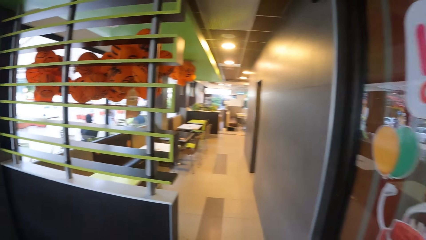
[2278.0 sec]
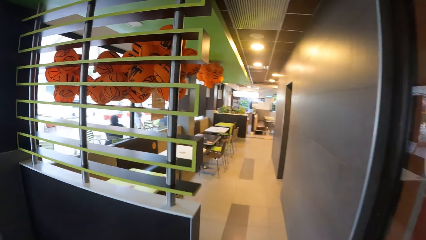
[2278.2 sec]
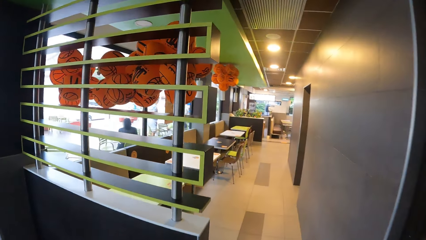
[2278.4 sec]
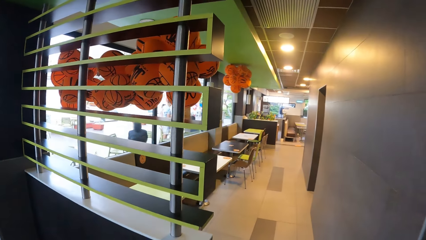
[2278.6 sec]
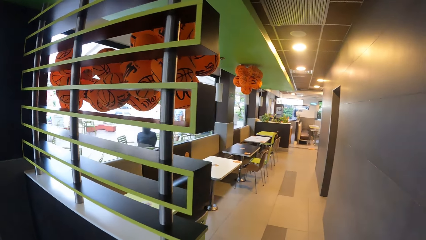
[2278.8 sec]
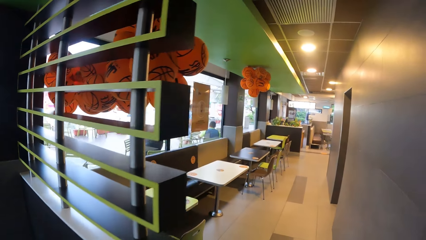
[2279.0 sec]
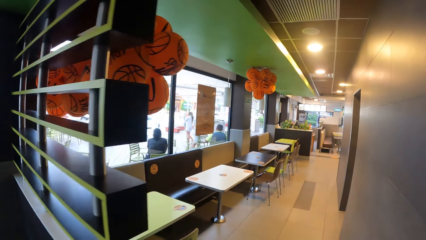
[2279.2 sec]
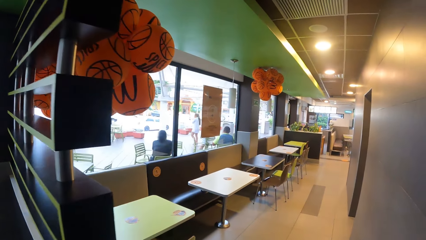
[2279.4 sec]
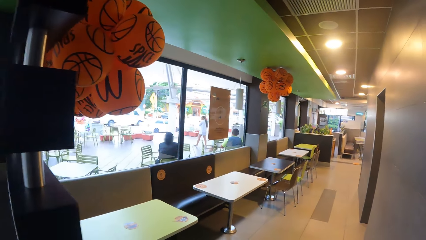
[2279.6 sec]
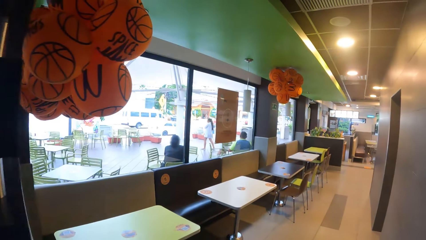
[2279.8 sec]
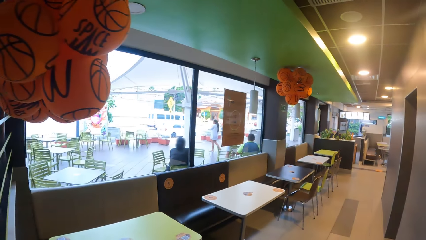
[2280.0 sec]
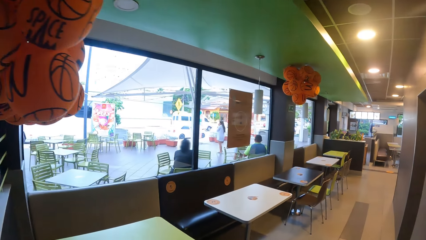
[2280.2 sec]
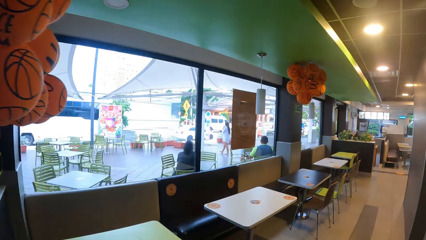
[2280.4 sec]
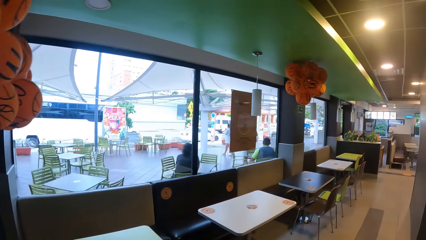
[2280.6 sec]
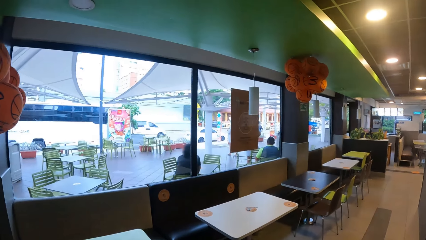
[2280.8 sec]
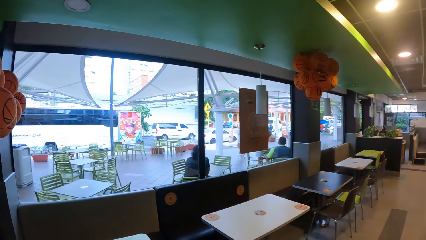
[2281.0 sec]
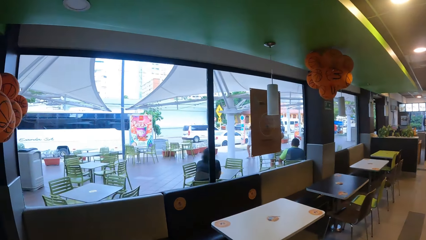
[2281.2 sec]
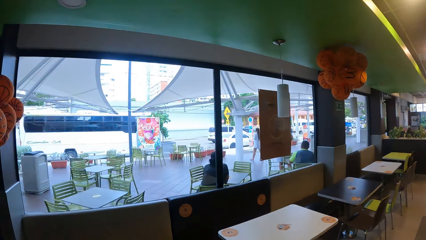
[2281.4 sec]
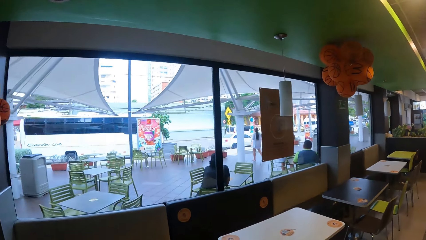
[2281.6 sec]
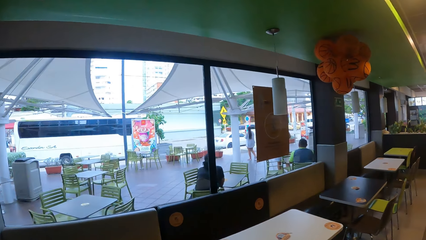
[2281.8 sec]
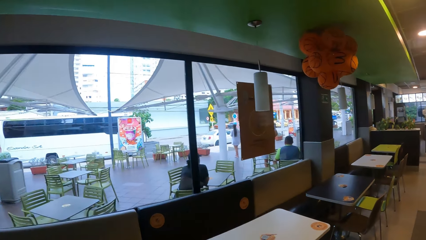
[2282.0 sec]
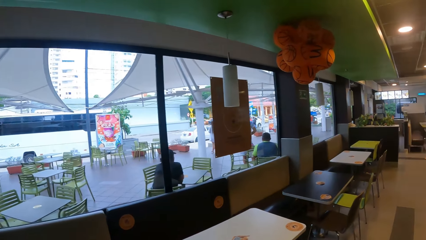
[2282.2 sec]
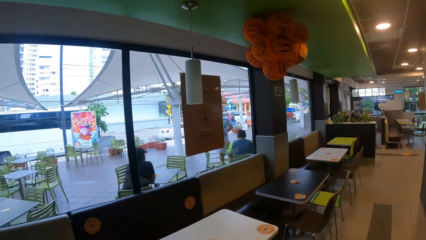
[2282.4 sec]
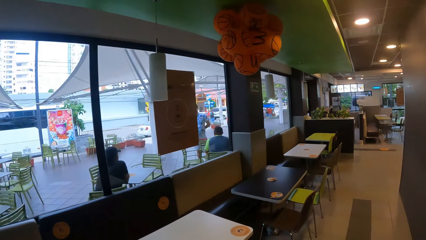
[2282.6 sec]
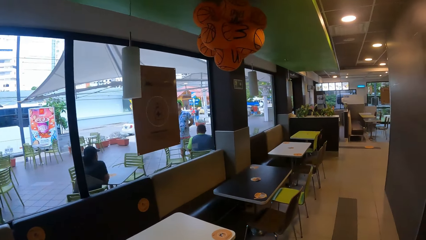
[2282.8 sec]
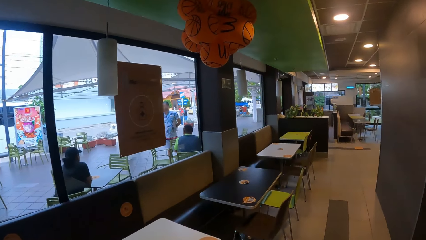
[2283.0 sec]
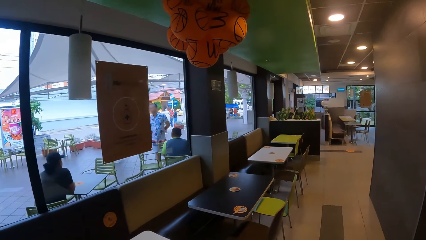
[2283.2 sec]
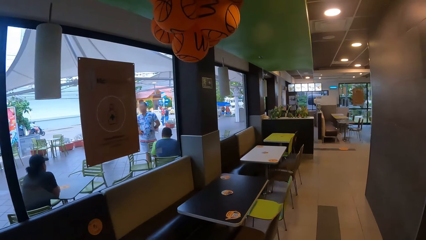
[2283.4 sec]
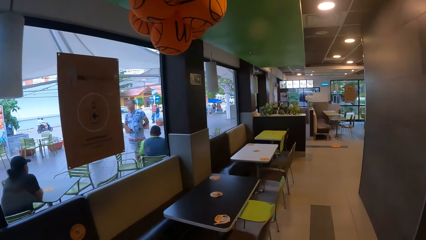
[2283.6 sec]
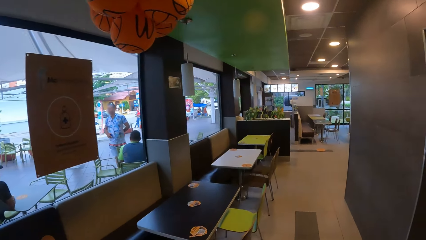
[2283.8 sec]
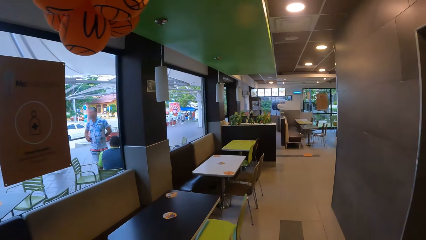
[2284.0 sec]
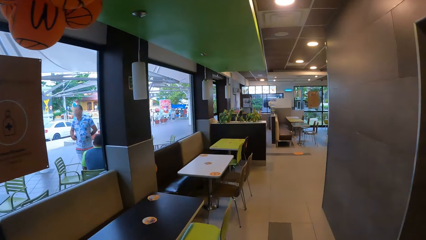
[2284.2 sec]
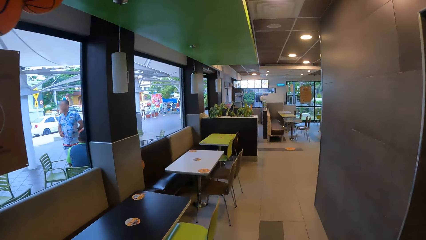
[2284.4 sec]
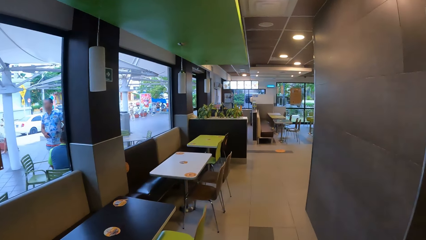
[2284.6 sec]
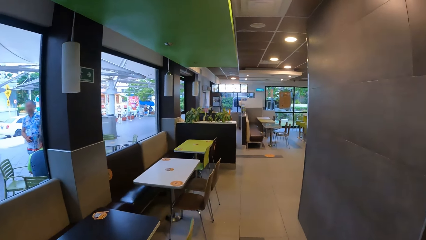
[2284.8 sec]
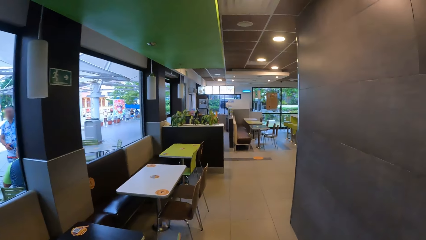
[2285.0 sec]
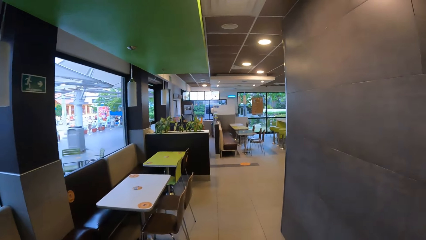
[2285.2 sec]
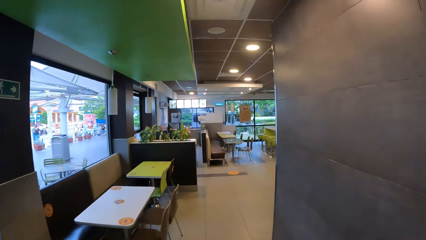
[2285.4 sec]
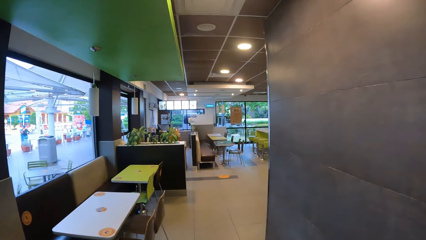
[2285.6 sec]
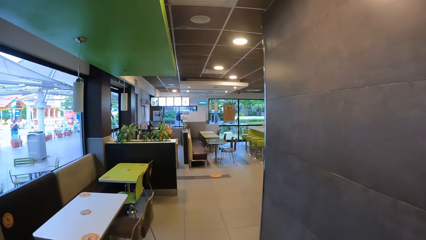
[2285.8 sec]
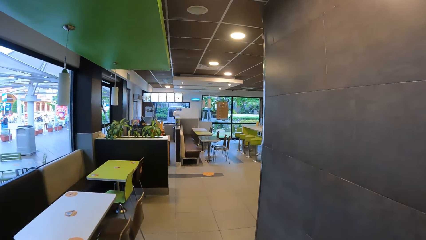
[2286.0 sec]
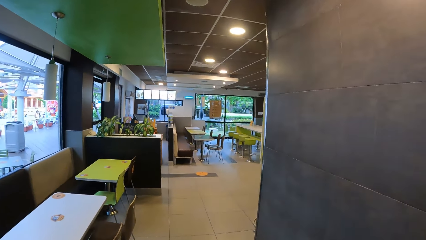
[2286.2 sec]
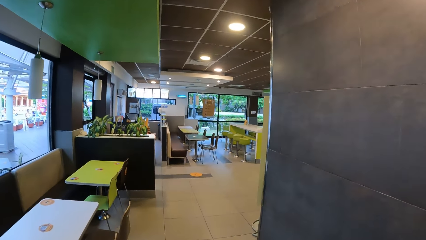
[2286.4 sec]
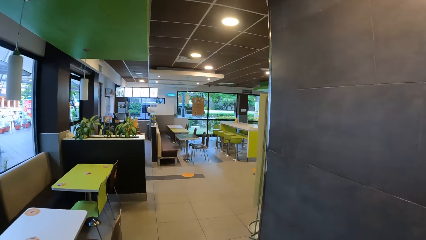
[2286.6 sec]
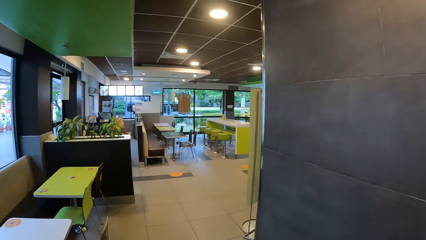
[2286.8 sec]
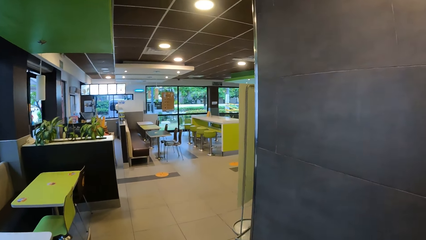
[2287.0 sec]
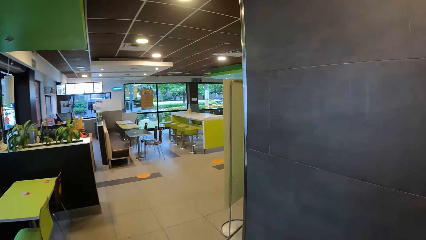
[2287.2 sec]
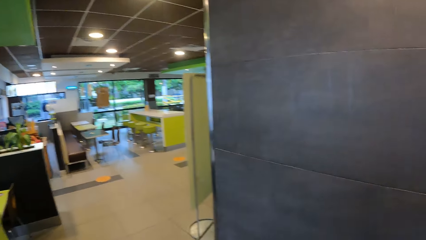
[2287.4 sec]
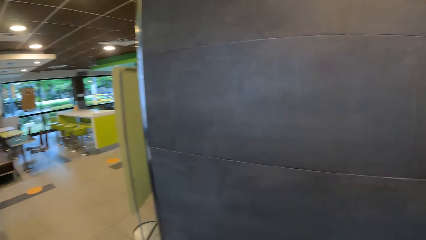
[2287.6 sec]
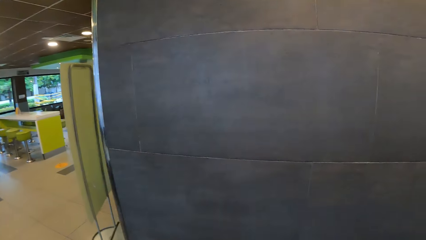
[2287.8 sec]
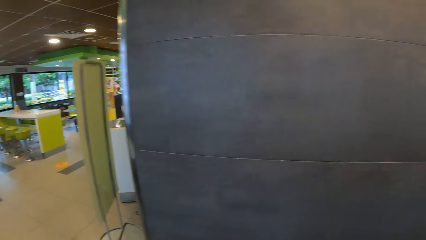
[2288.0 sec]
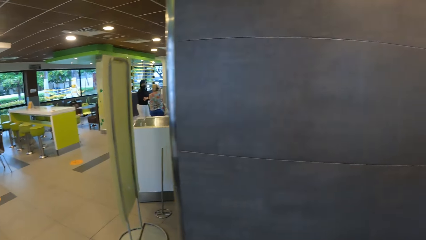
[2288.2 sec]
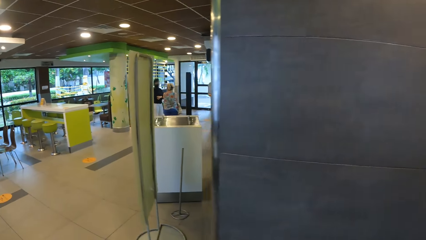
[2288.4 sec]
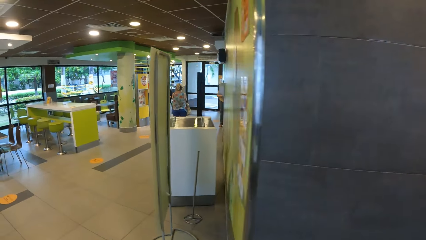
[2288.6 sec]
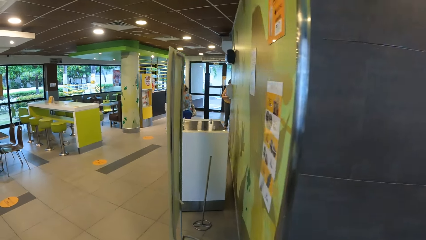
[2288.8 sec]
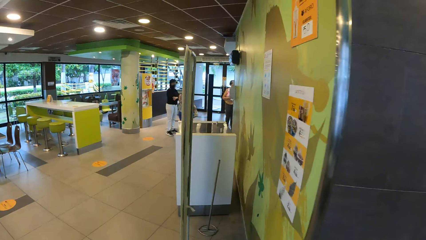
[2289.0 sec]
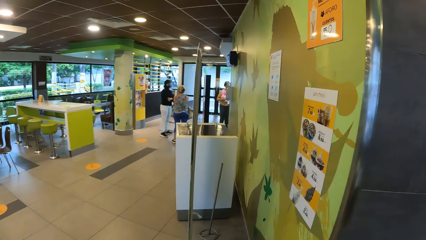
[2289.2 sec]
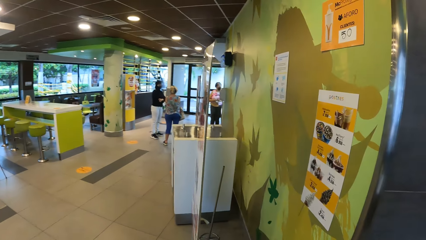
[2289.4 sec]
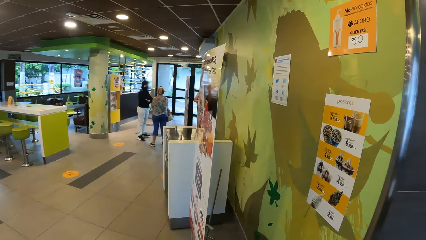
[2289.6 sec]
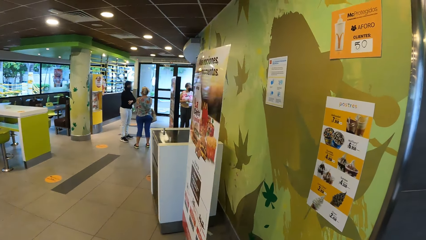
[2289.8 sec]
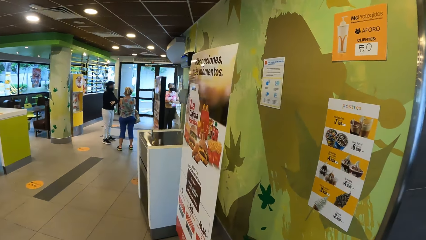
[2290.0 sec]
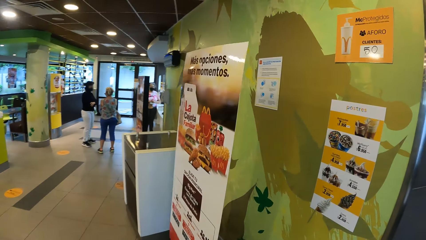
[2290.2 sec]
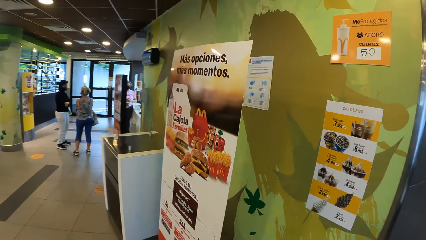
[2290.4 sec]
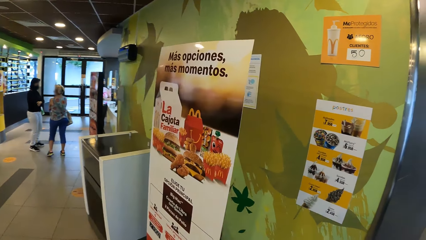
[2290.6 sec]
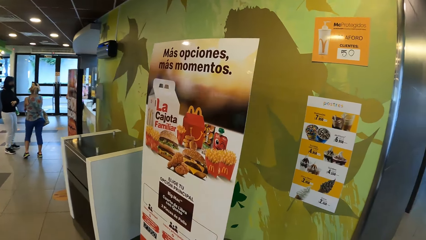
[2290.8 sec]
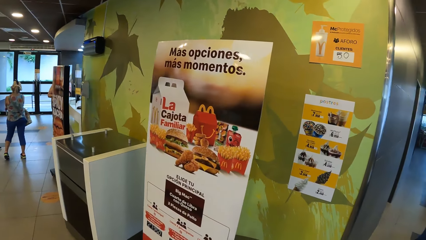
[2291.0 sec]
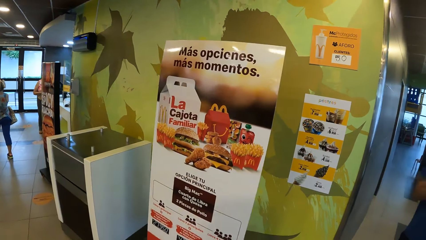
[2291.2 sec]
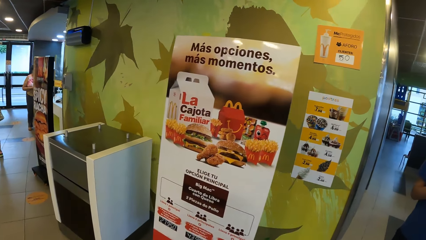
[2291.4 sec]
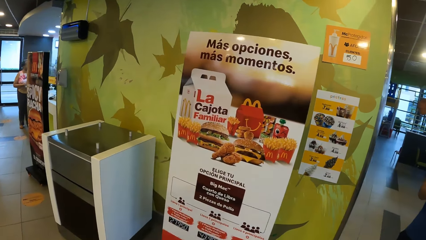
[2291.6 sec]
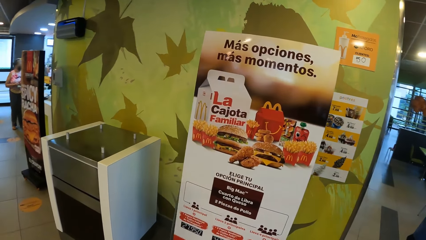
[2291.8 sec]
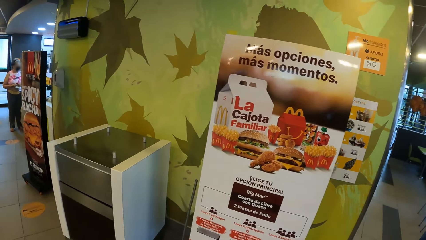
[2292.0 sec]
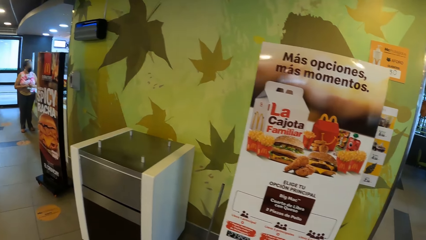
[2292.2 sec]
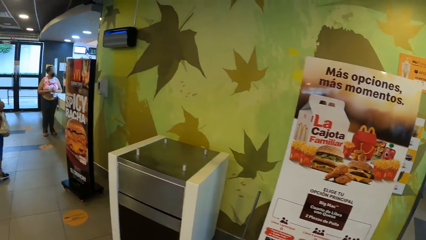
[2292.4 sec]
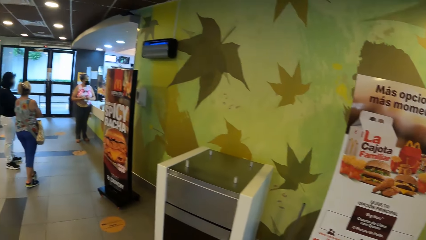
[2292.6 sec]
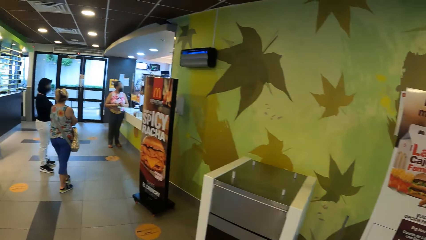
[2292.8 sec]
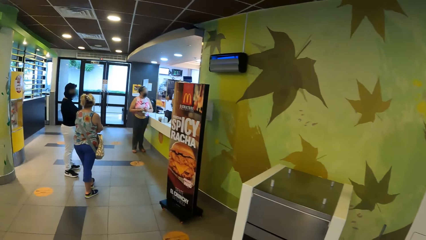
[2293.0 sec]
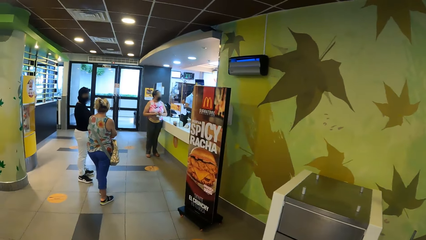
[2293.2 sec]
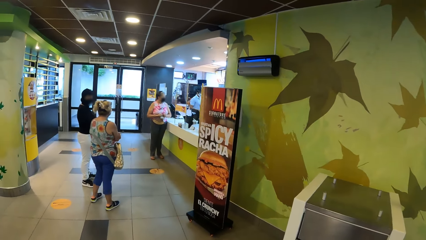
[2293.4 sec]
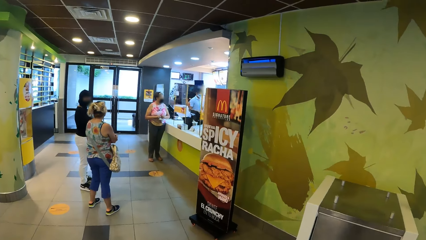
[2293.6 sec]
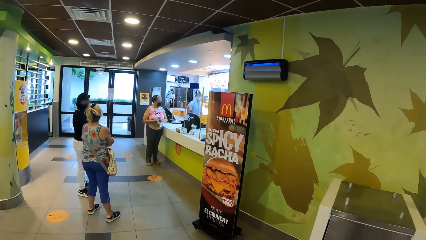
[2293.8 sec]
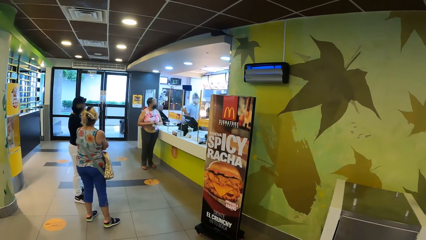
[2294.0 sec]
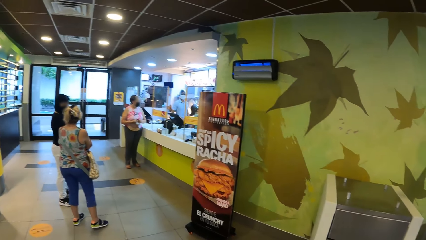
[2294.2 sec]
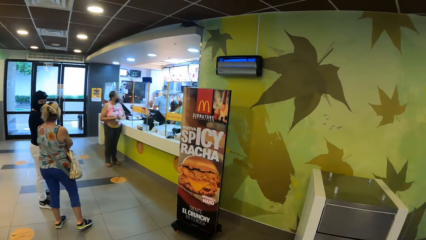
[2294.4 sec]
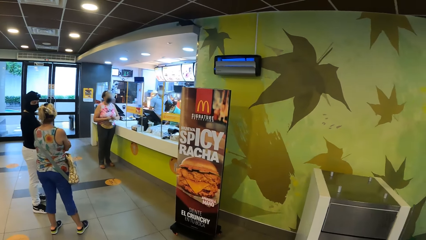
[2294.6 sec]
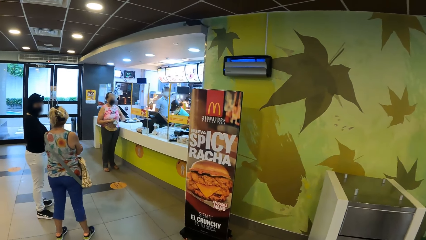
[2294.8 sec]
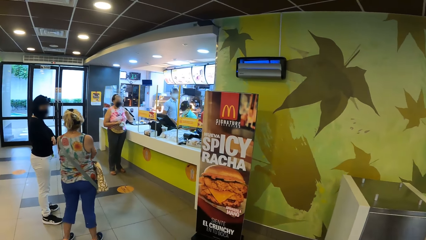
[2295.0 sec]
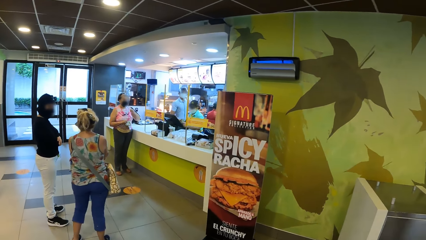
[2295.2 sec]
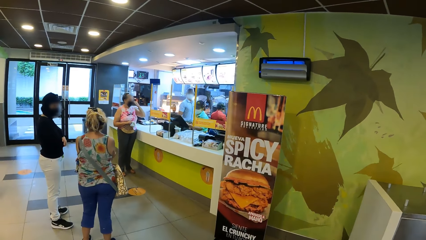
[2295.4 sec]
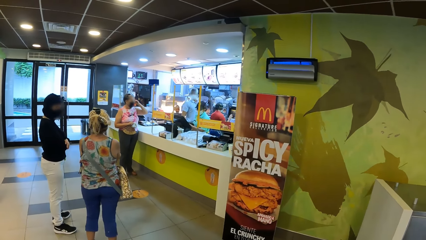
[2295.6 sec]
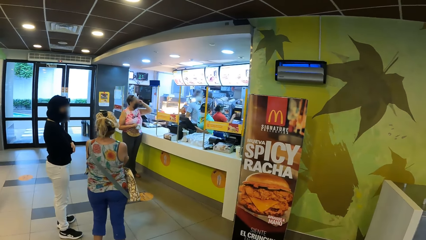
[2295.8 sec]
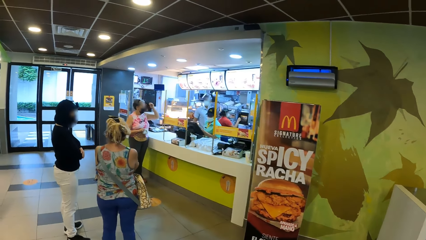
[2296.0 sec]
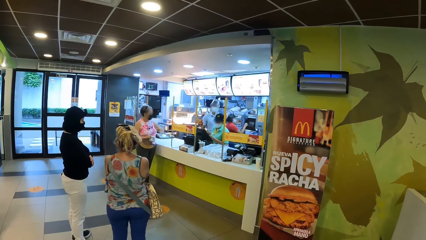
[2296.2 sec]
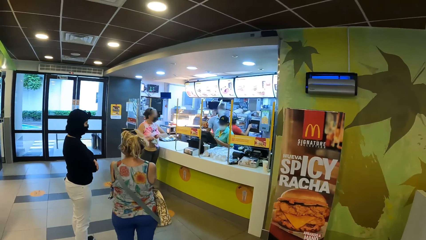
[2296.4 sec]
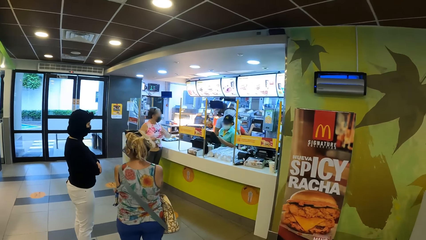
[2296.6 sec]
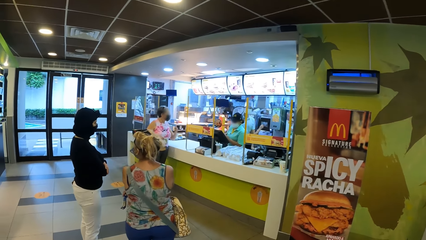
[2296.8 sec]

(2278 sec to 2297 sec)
The camera wearer walks around the restaurant and looks outside the restaurant.
